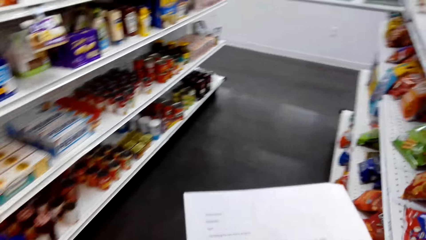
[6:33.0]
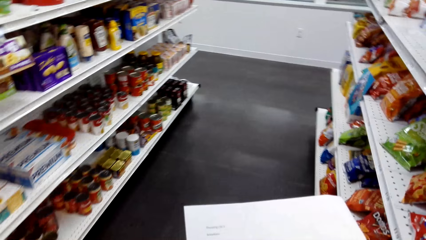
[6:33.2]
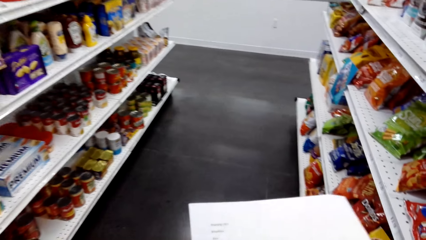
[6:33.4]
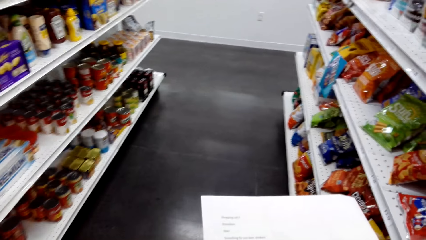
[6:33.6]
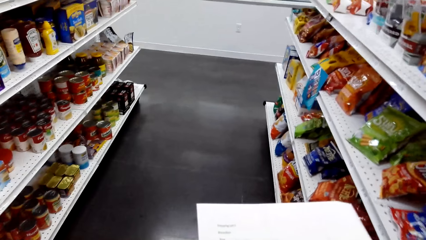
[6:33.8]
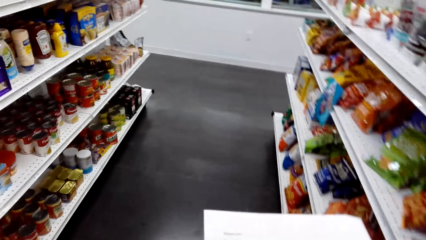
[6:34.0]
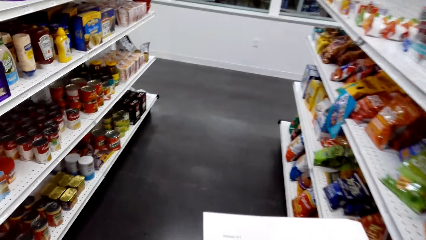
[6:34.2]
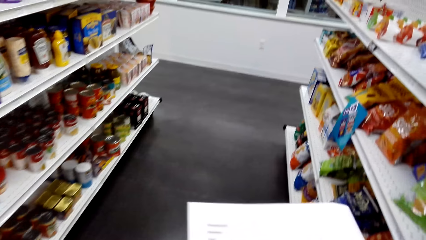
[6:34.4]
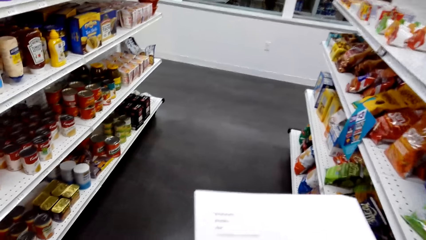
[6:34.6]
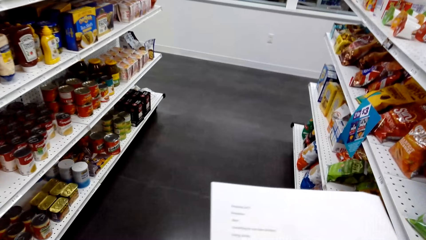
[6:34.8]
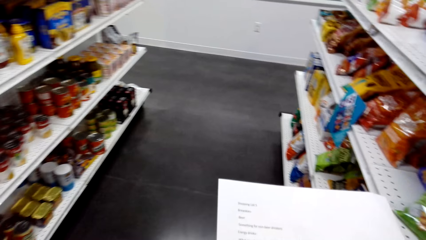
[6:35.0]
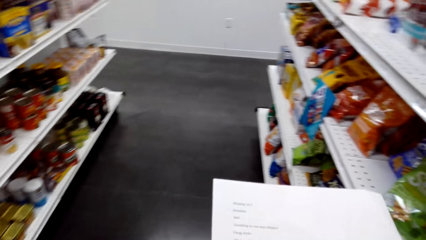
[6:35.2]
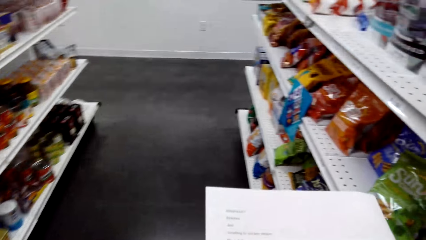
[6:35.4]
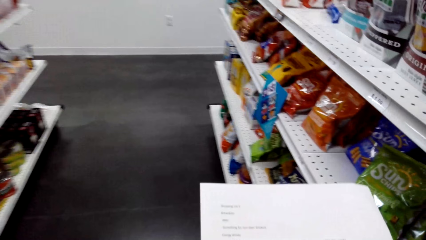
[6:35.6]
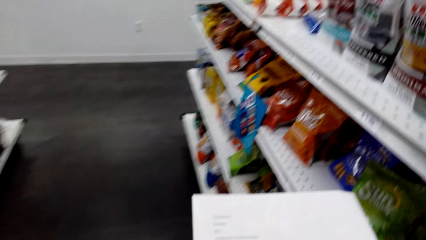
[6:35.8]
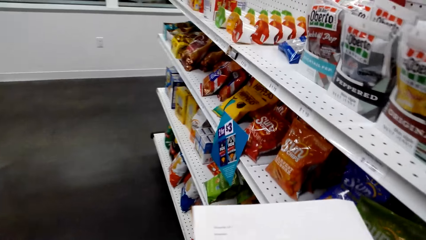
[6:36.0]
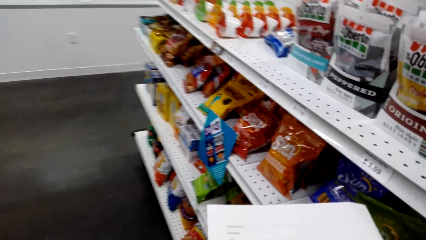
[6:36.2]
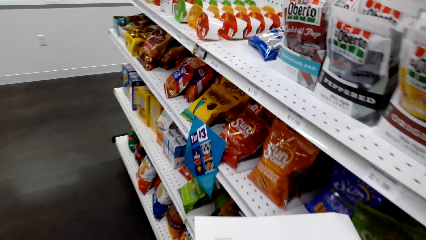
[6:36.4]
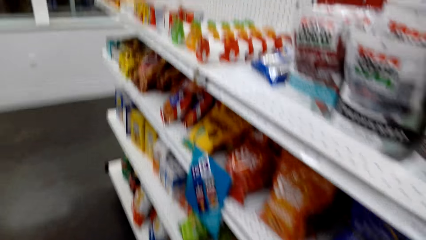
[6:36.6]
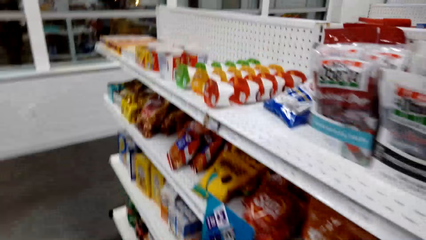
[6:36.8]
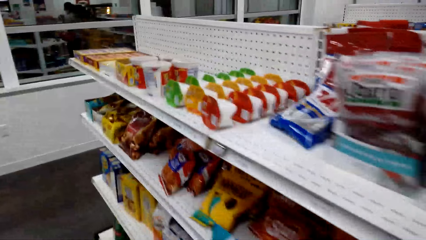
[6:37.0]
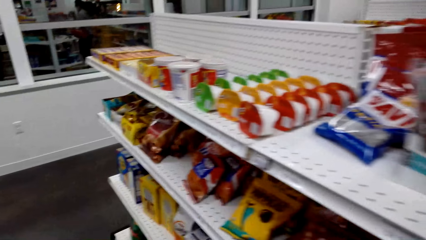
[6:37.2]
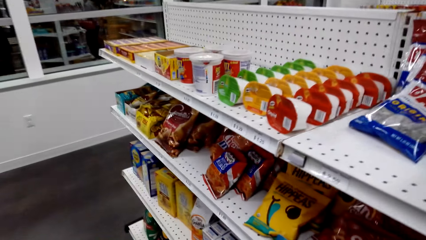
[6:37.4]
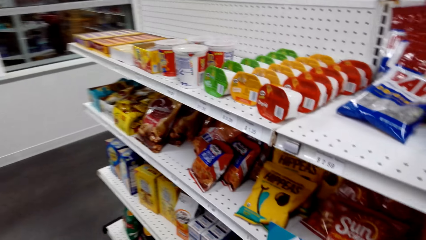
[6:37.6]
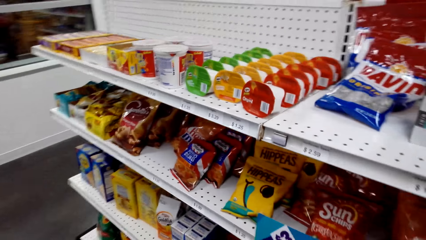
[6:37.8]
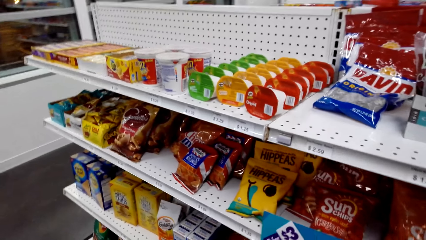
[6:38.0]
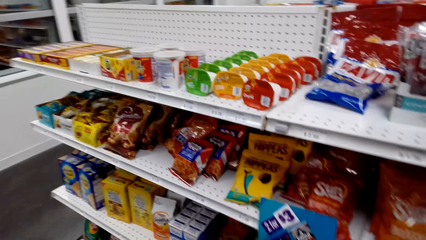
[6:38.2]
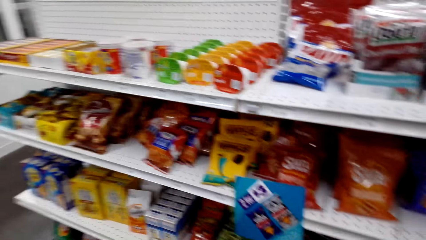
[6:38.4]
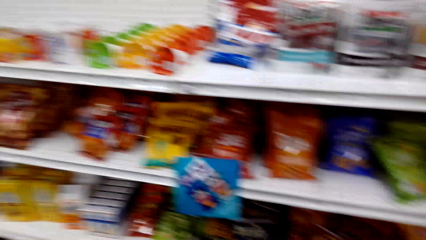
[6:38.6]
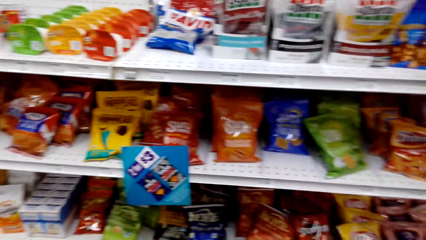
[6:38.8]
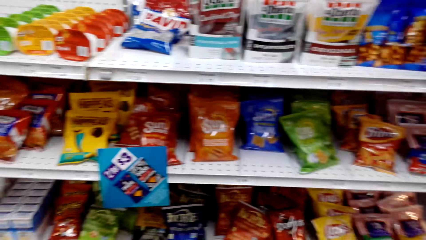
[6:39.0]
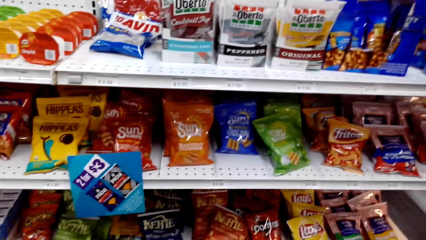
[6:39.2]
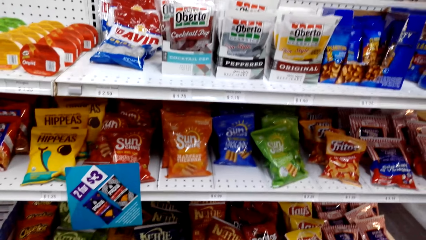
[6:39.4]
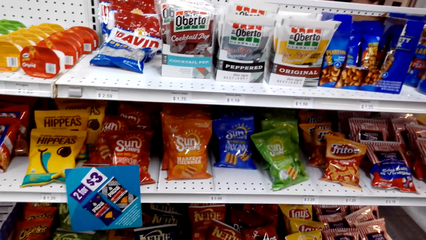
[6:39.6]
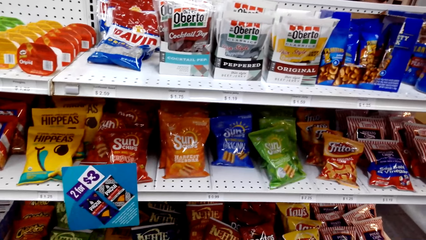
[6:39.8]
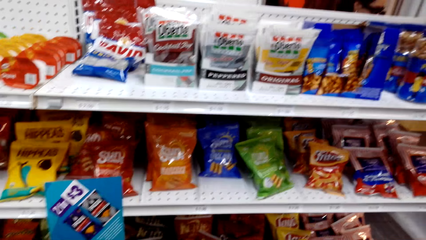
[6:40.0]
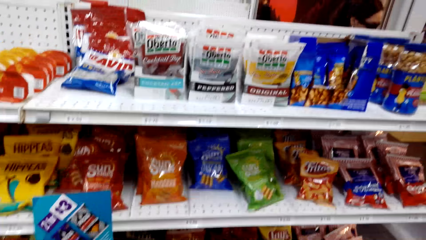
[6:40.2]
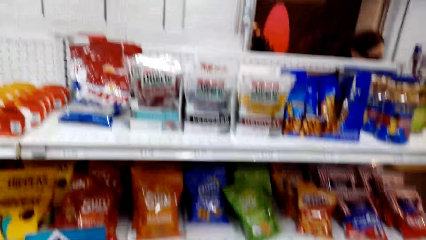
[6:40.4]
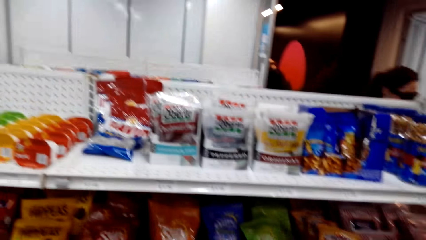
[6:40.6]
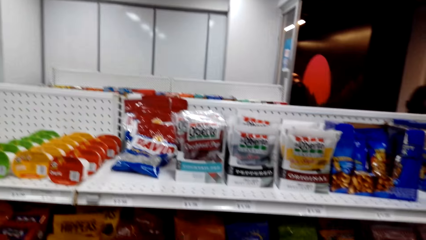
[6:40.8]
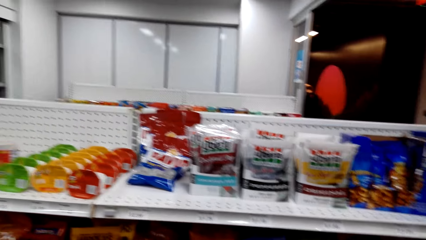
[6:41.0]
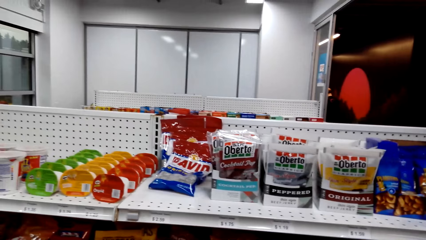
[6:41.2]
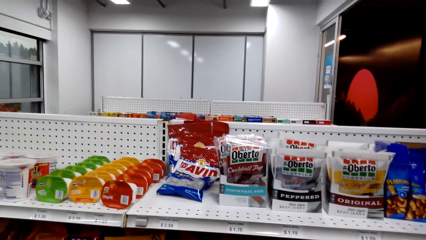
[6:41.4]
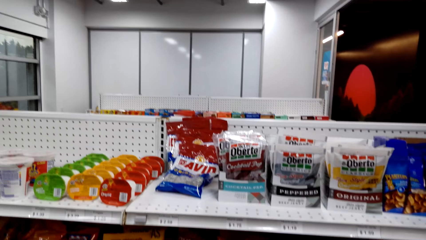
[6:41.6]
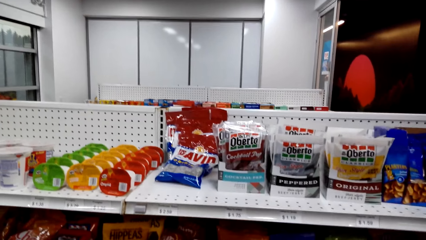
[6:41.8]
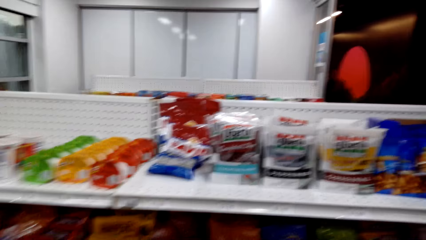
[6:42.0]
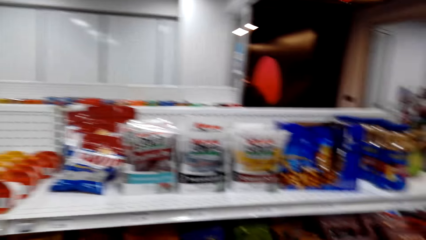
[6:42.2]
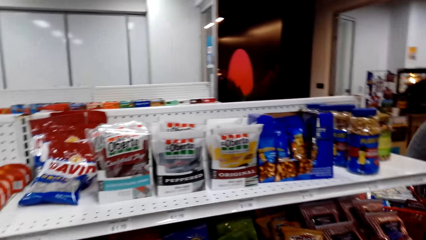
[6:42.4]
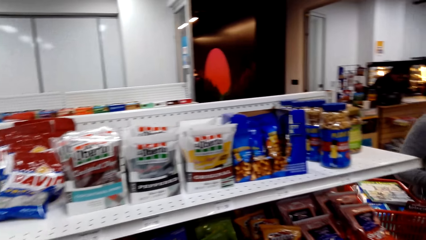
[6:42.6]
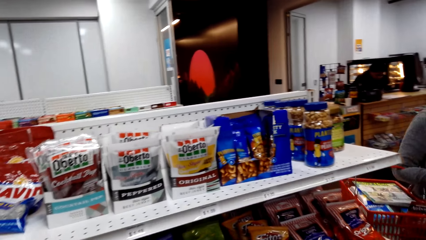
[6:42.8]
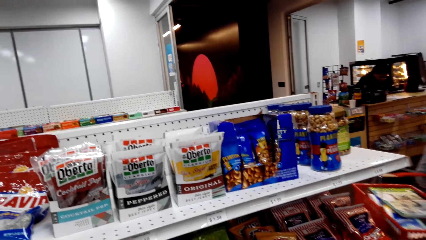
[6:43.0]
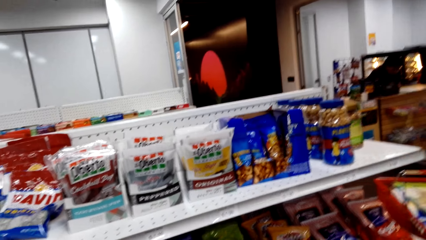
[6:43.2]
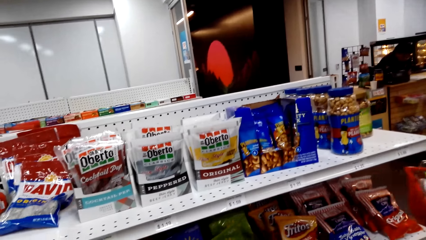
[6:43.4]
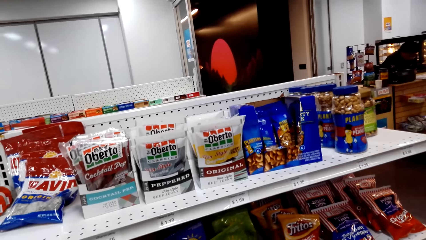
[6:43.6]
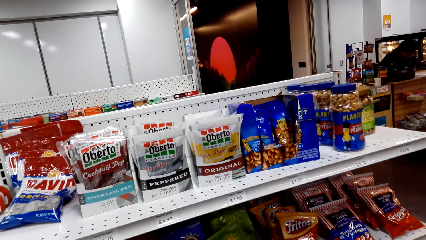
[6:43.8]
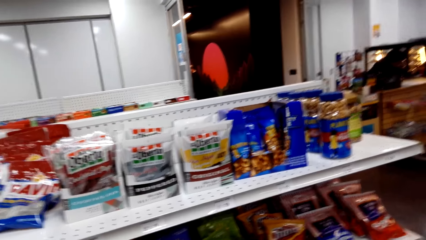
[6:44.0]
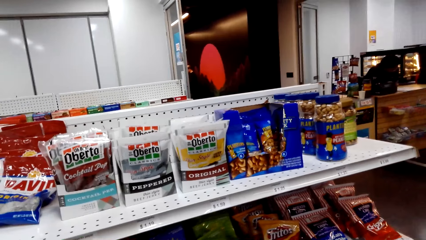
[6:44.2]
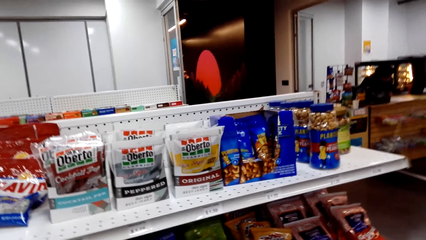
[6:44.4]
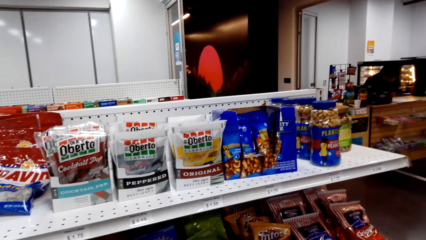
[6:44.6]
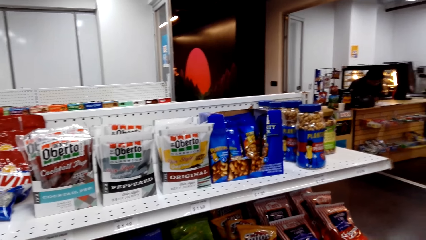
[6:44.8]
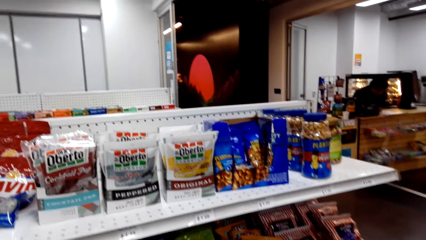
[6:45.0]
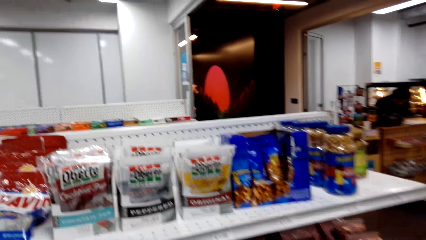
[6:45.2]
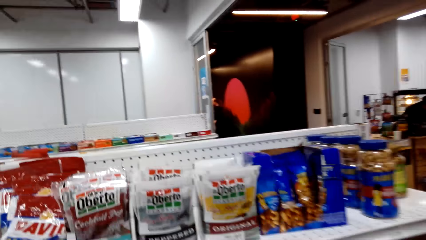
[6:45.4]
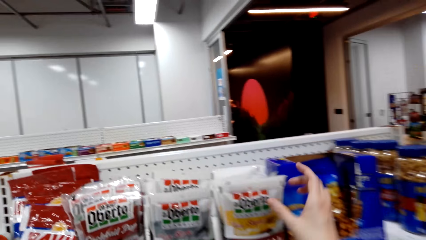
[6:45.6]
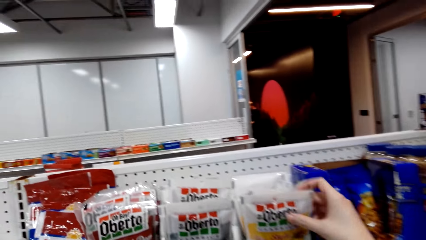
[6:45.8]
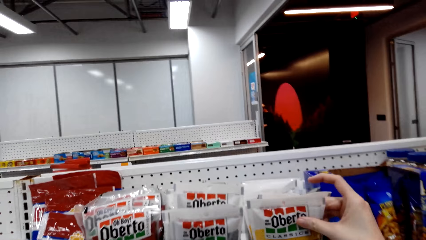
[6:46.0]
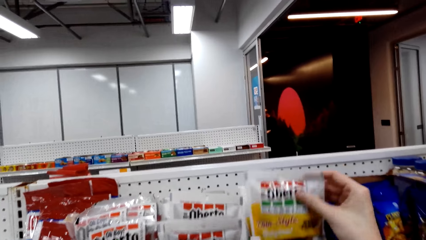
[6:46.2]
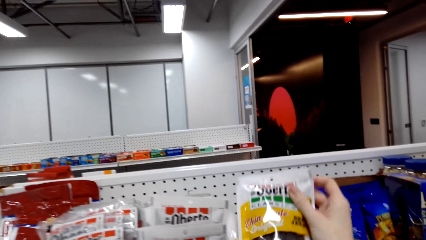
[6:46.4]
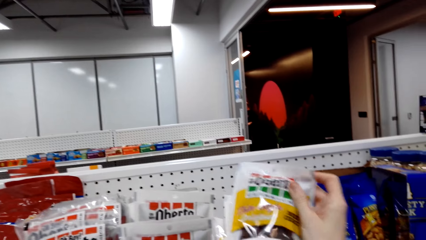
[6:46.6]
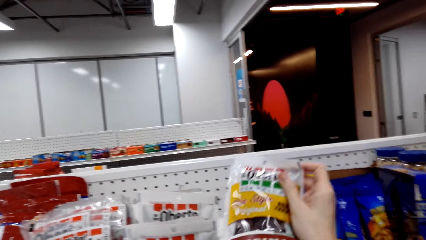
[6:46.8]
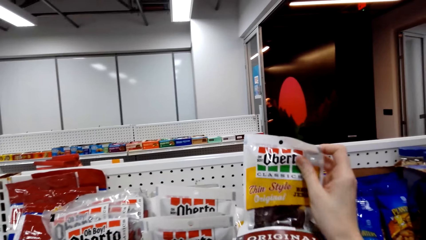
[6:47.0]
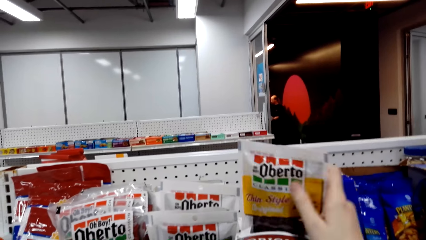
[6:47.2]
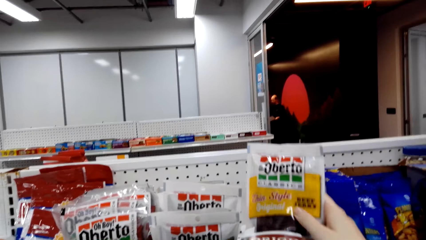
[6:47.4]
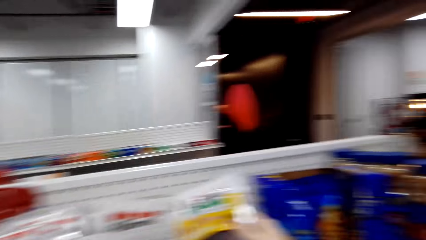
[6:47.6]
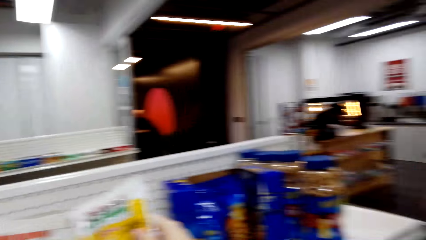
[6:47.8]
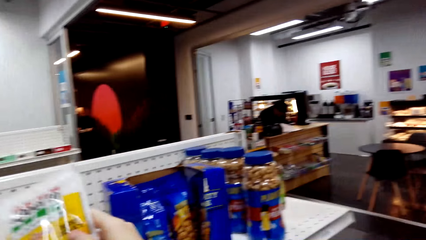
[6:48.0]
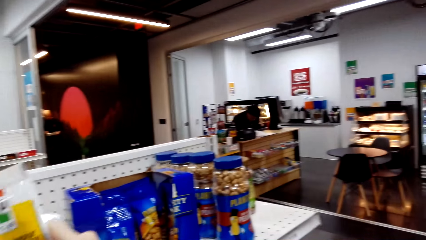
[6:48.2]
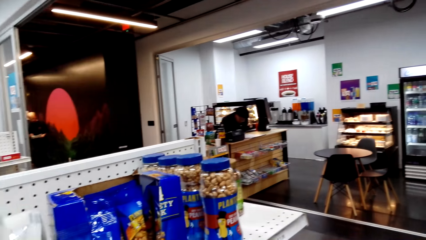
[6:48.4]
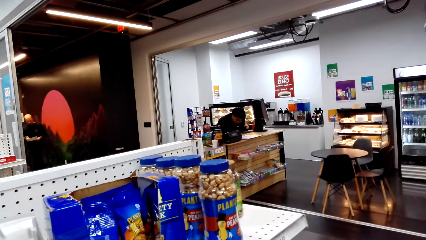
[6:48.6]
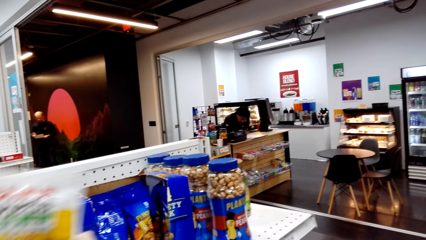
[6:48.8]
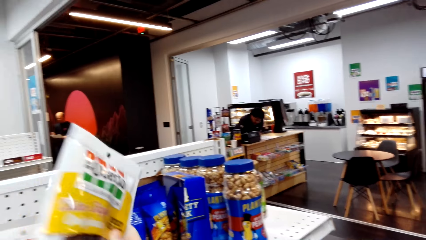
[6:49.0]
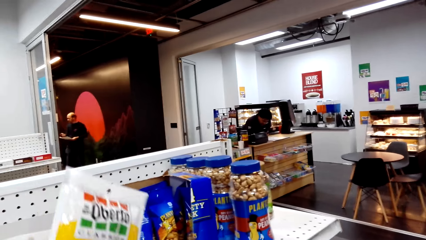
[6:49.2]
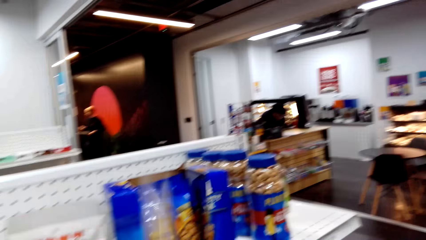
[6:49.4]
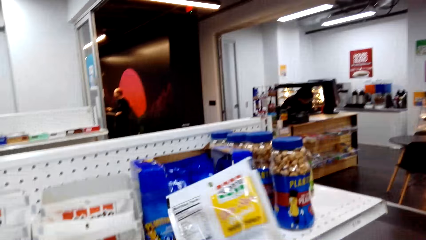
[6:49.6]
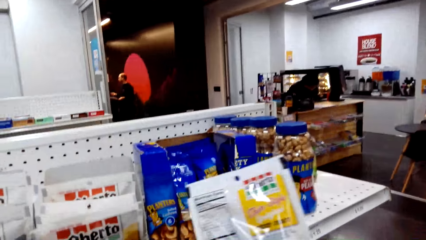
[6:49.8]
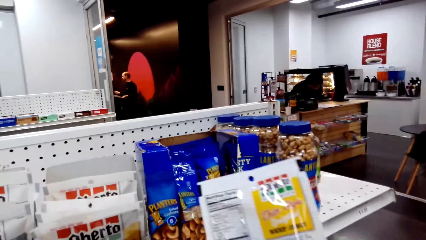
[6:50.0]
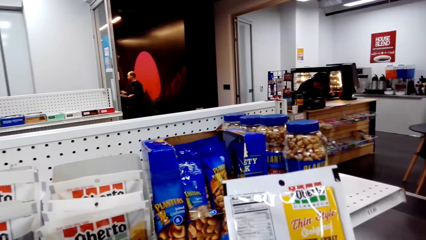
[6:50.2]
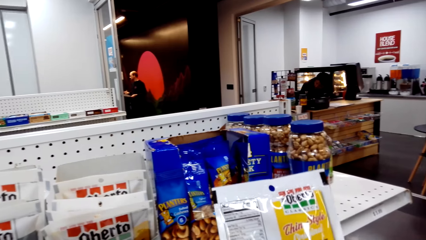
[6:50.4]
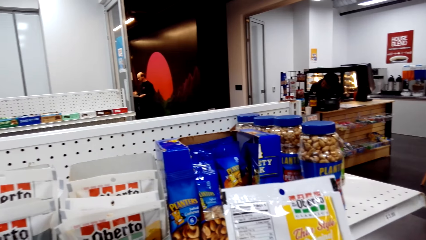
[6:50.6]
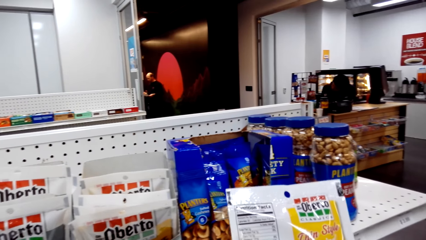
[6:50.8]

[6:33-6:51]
The camera wearer views items on the supermarket shelving. They stand beside a shelf. They pick an Oberto packet on a supermarket shelf. They view the Oberto packet.
